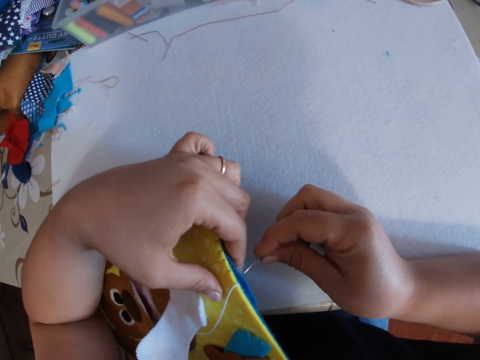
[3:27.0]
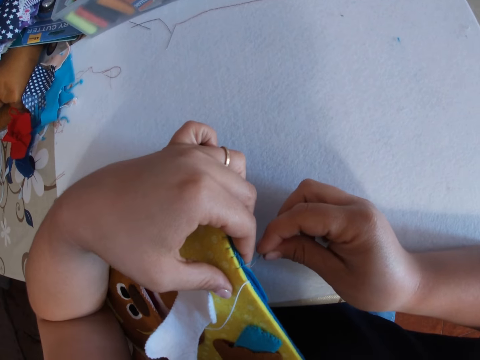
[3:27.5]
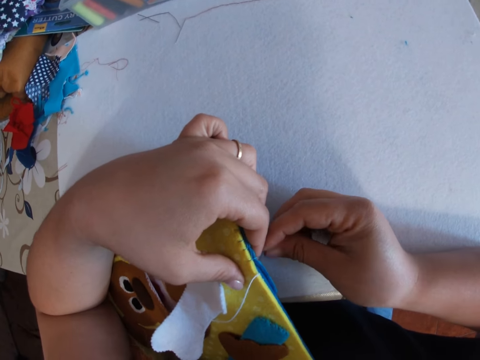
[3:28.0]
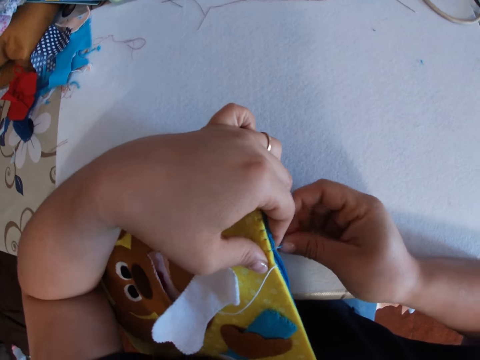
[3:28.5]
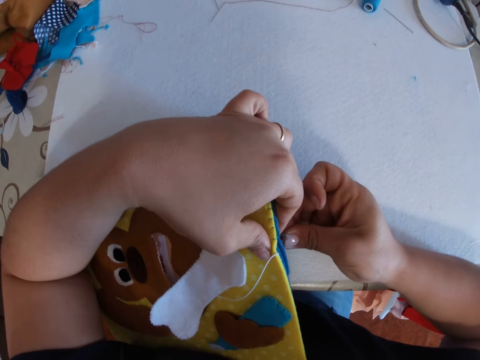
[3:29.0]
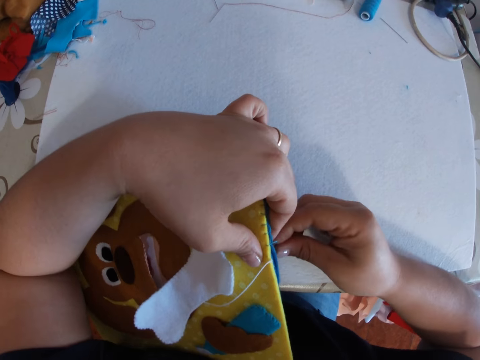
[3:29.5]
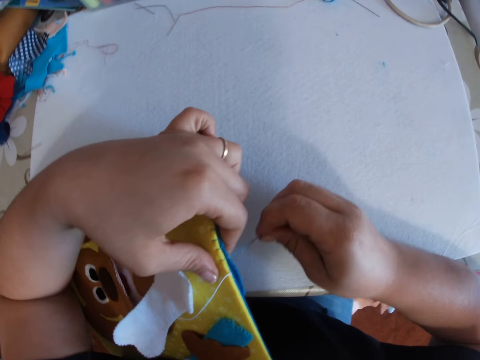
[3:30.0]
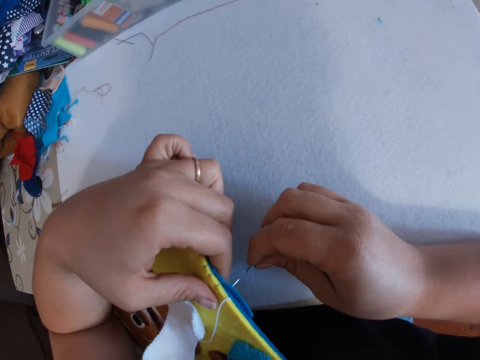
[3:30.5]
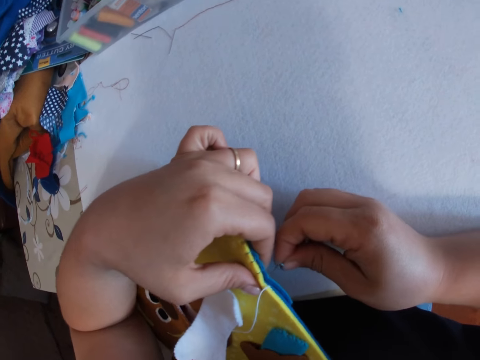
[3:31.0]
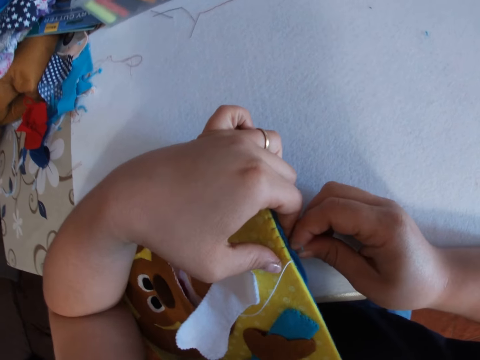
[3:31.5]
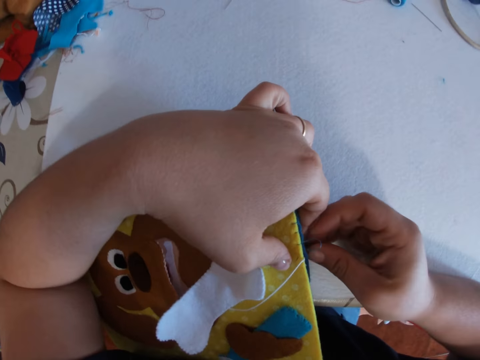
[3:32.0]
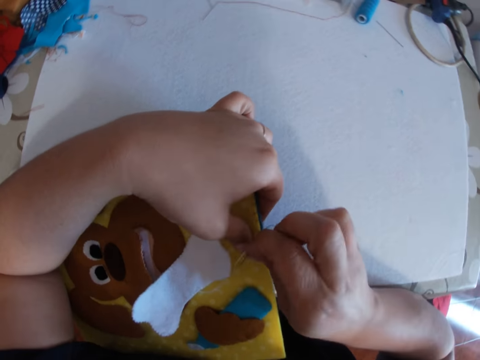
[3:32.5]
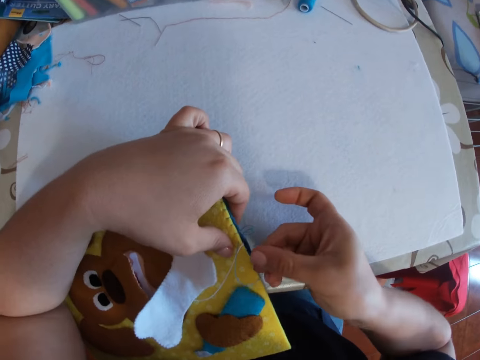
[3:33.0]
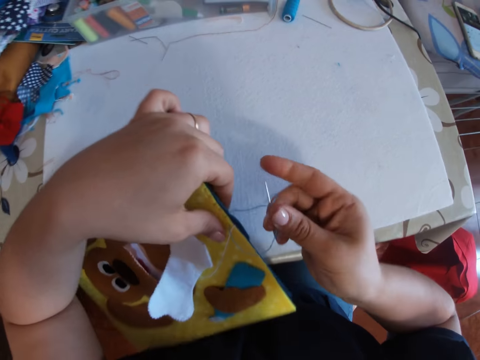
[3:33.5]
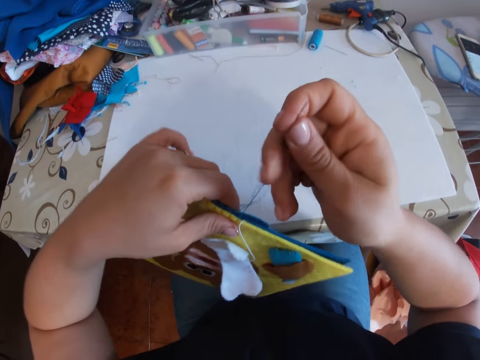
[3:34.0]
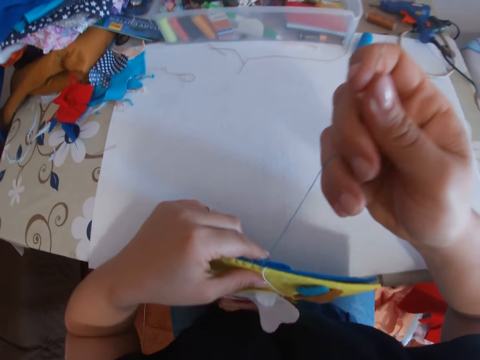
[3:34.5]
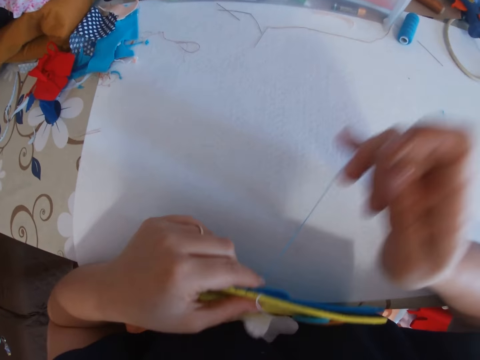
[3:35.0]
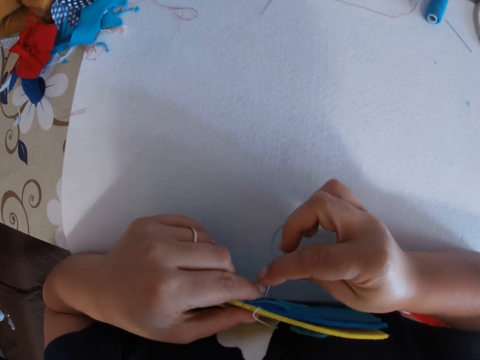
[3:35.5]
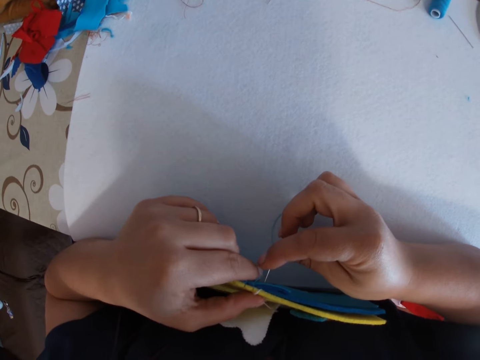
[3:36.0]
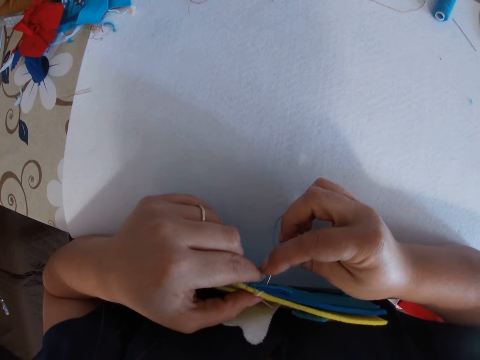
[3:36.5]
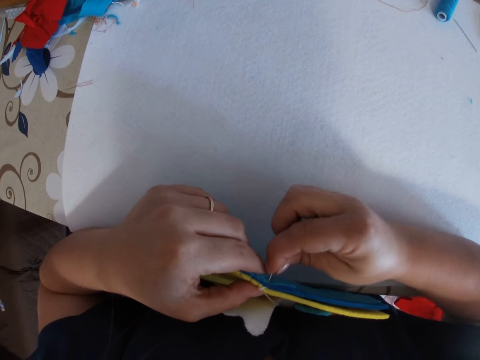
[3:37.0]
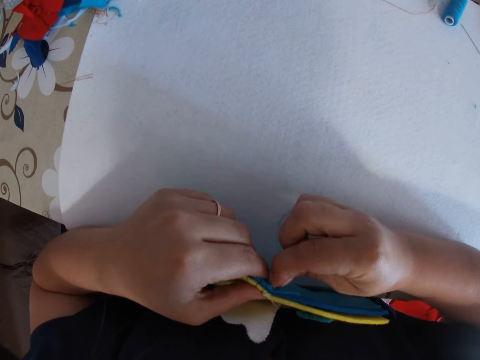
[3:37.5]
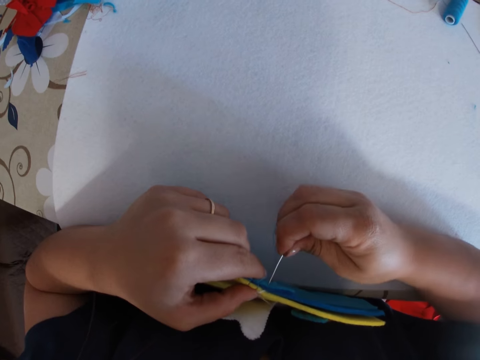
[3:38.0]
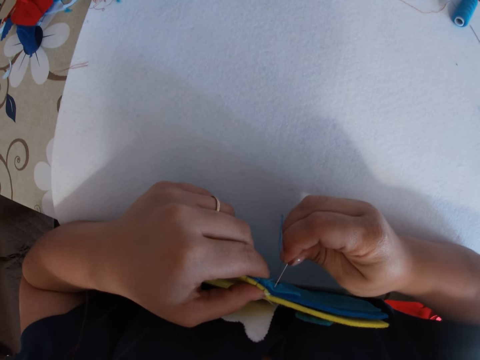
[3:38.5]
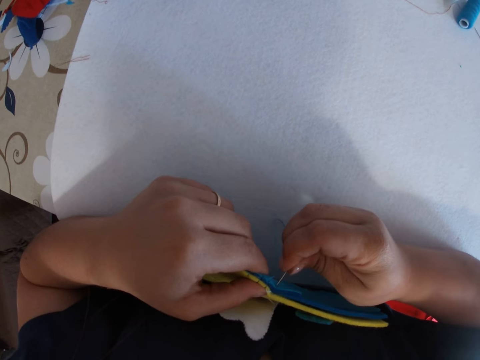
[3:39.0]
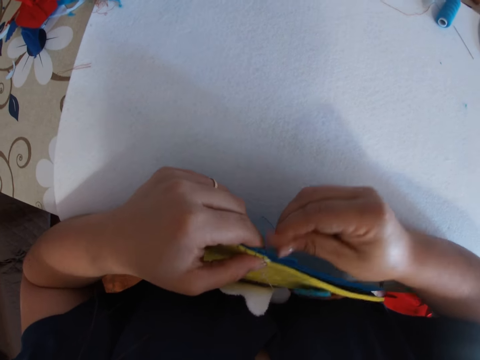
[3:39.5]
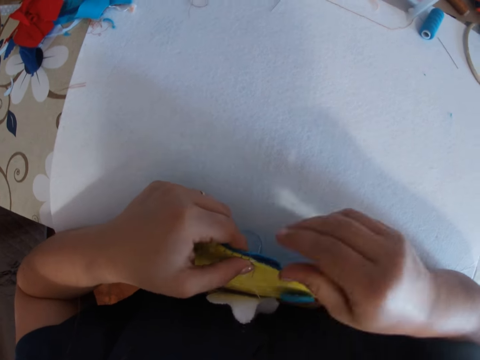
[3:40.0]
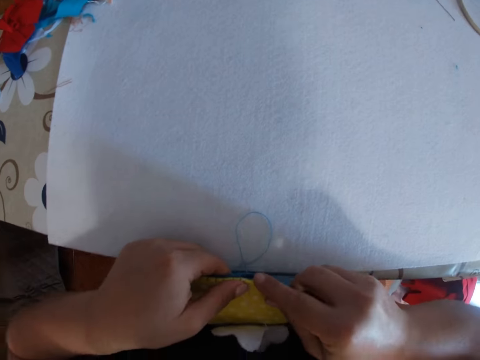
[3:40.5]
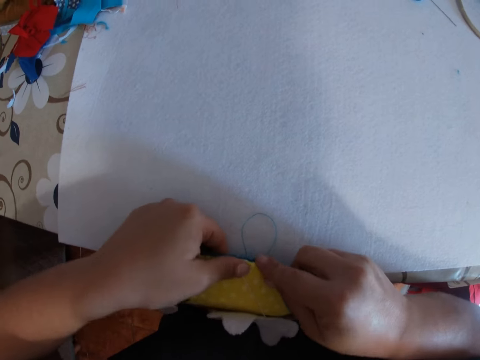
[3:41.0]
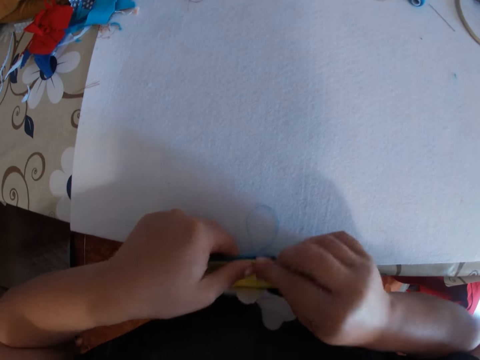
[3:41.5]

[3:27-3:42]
The camera wearer takes up the crafts with her left hand. She drives a hand needle and thread through the crafts with her right hand.

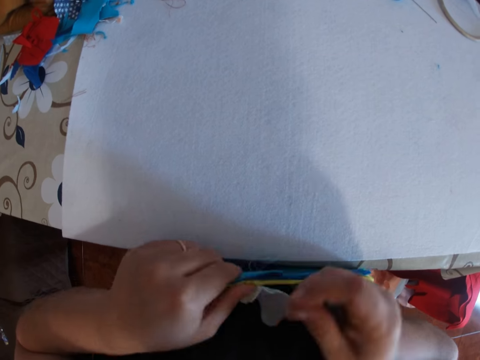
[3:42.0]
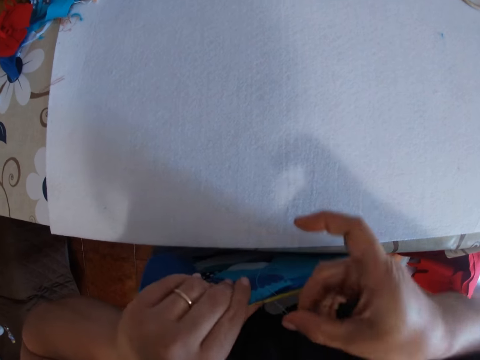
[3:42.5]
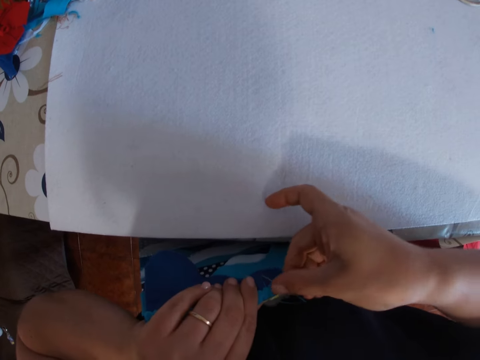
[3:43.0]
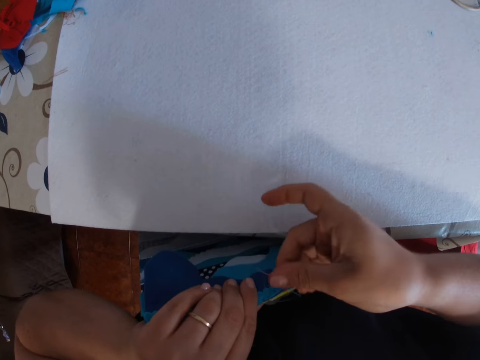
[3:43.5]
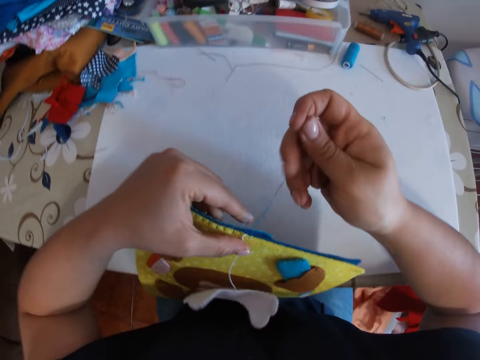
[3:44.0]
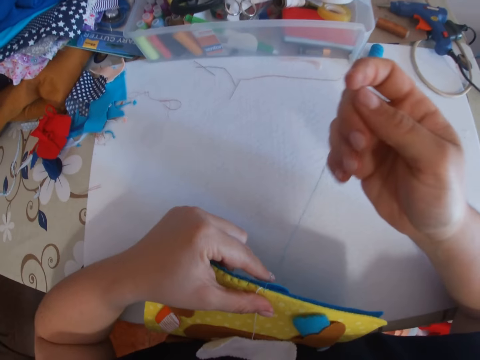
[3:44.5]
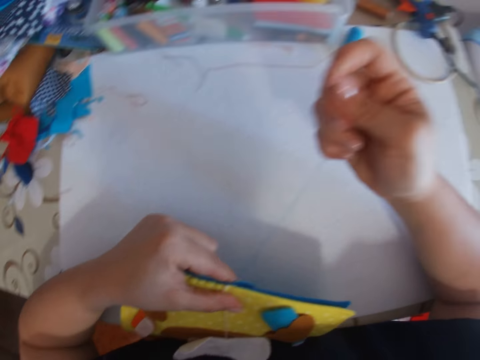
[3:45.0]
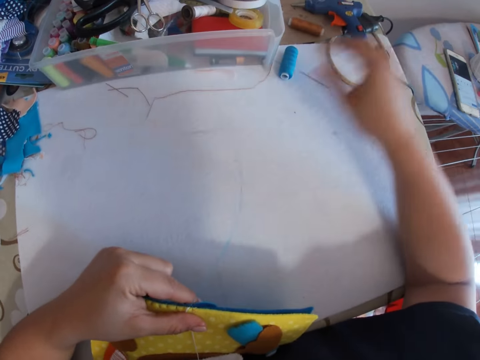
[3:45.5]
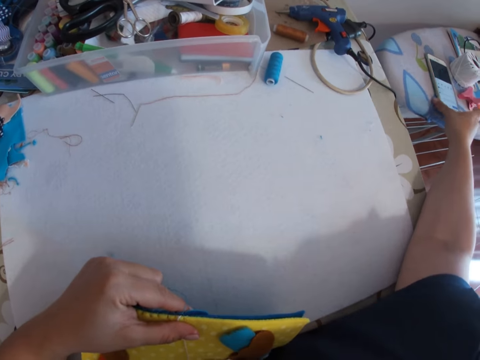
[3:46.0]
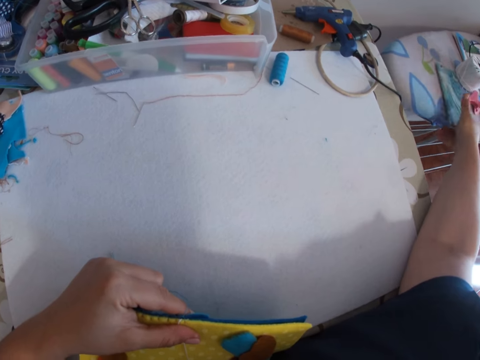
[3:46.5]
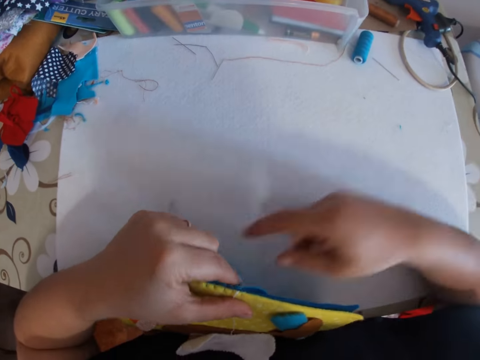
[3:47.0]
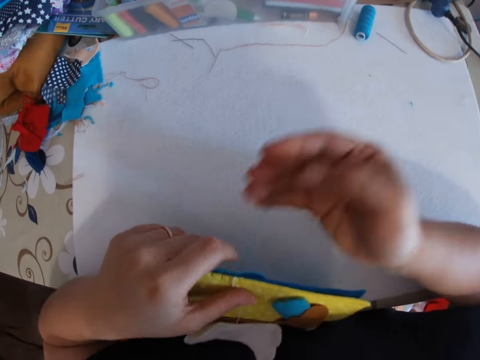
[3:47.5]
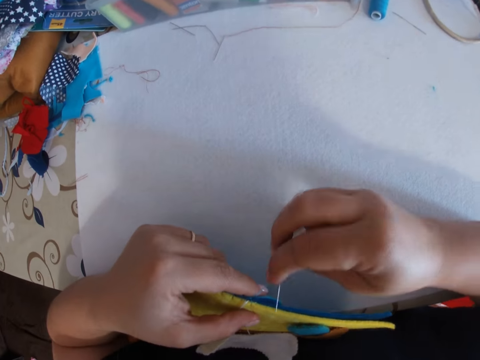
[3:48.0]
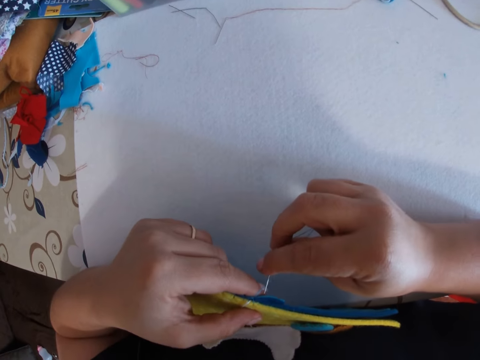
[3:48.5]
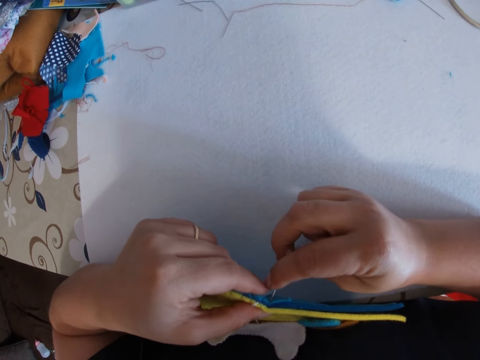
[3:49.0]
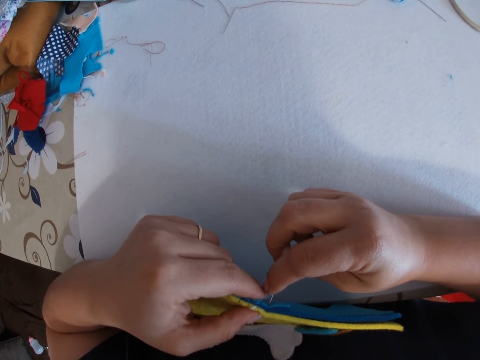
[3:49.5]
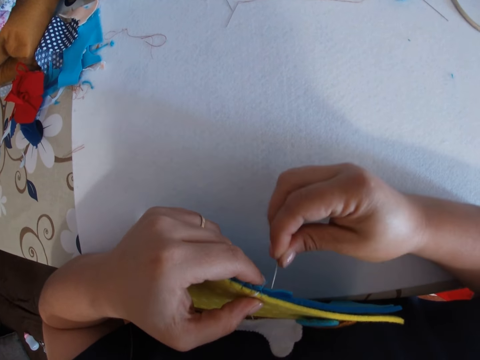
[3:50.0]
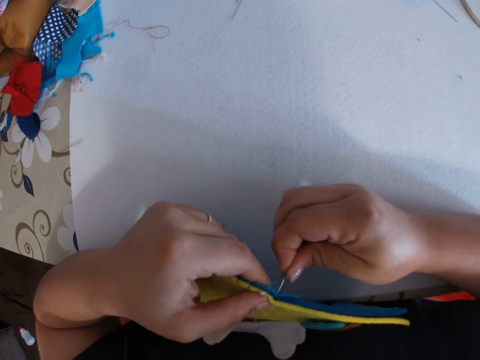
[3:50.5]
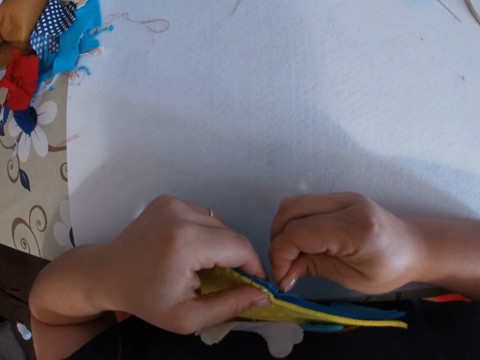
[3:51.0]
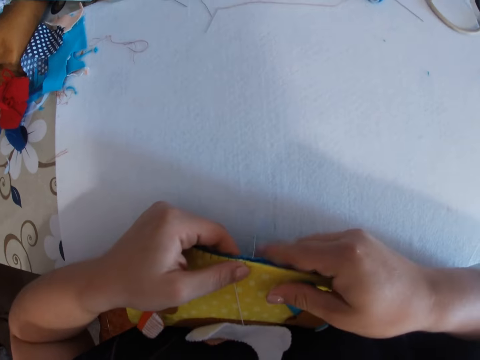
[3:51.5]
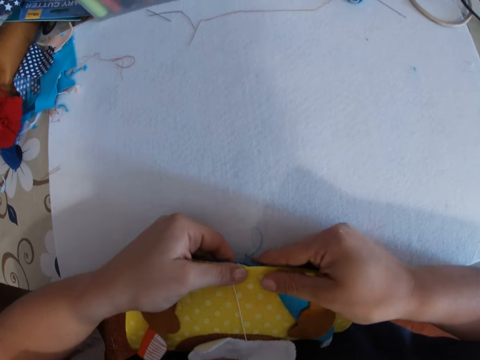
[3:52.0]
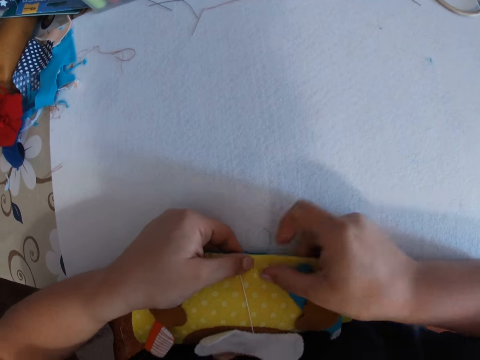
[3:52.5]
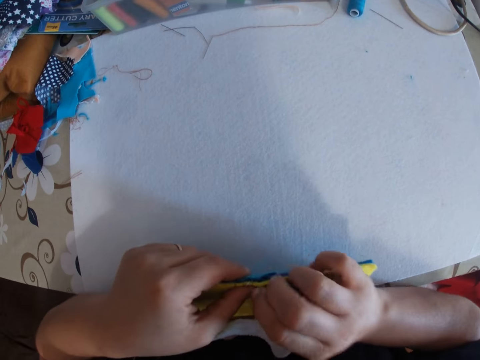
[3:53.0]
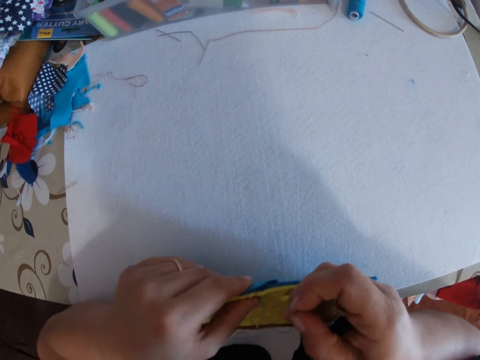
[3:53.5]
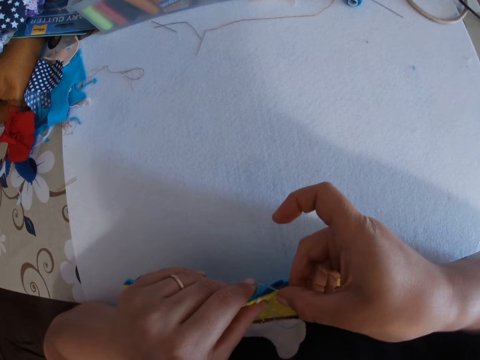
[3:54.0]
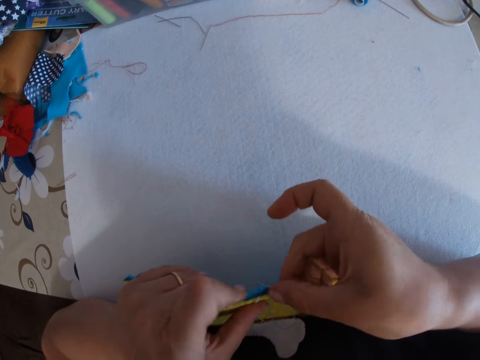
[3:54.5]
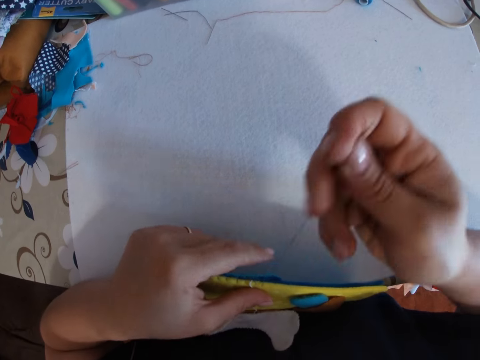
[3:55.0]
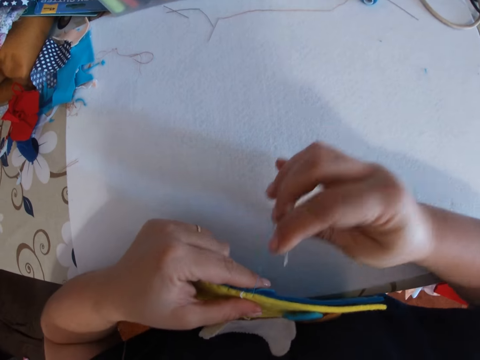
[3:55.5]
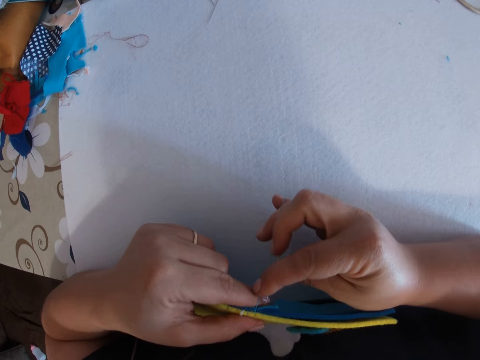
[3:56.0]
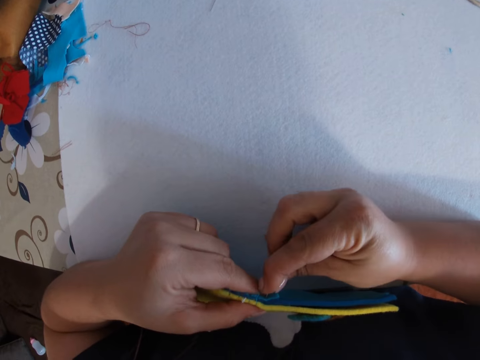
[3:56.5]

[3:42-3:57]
The camera wearer turns her phone on the laundry table to its face. She continues to sew the crafts using a sewing needle with a thread.
